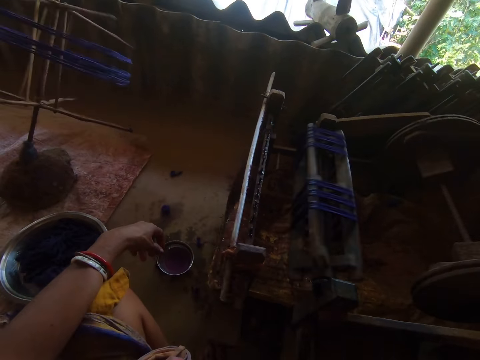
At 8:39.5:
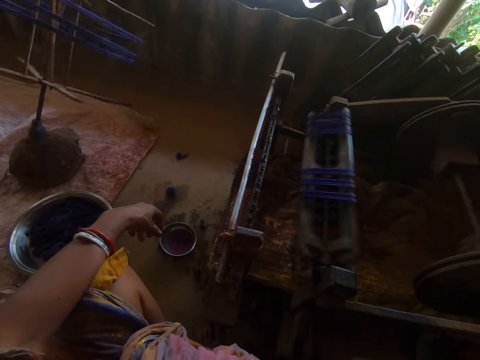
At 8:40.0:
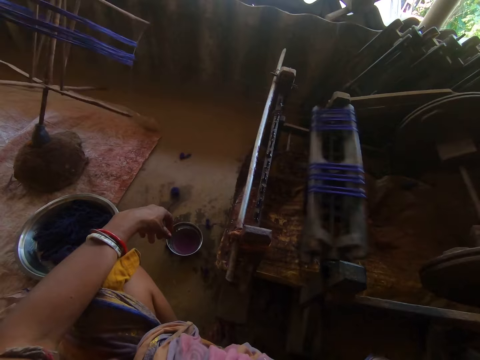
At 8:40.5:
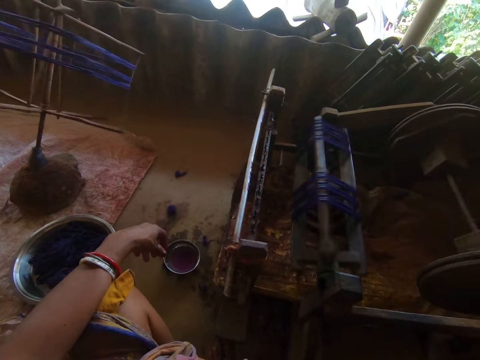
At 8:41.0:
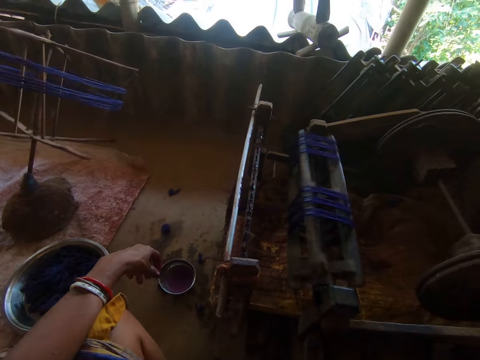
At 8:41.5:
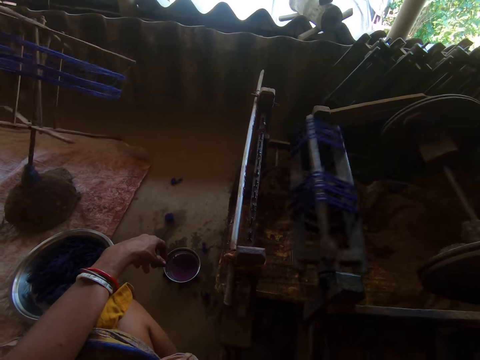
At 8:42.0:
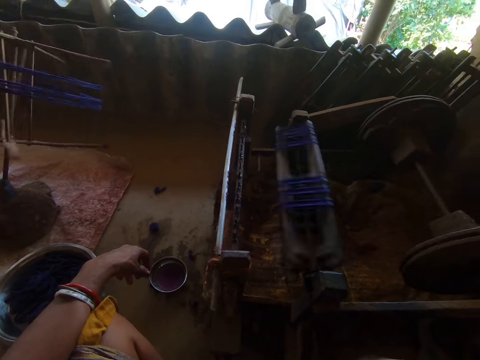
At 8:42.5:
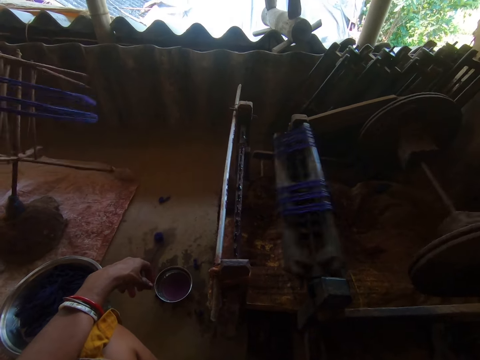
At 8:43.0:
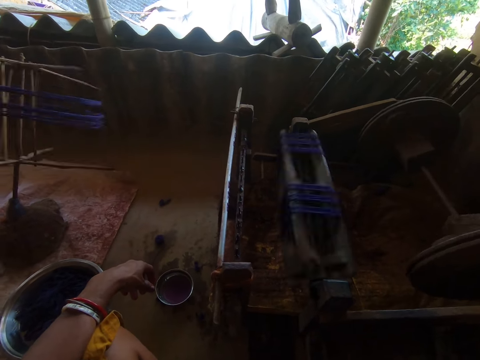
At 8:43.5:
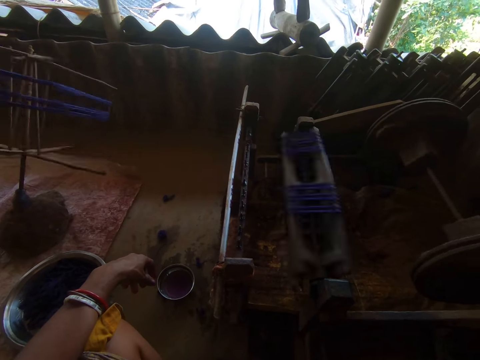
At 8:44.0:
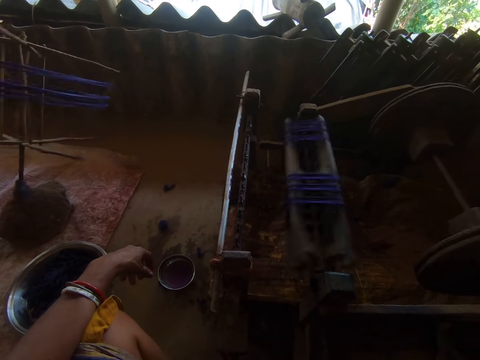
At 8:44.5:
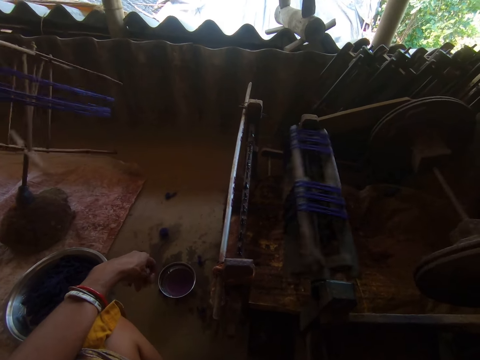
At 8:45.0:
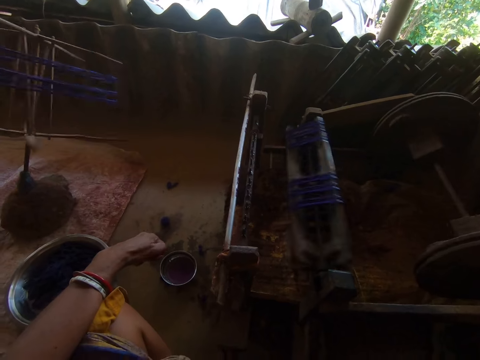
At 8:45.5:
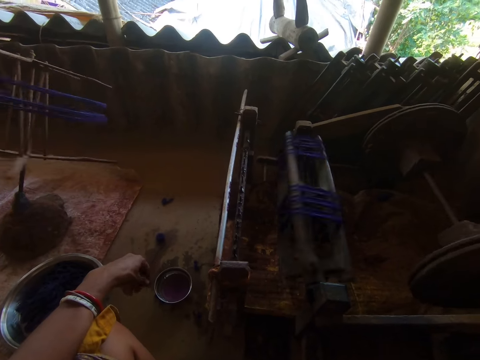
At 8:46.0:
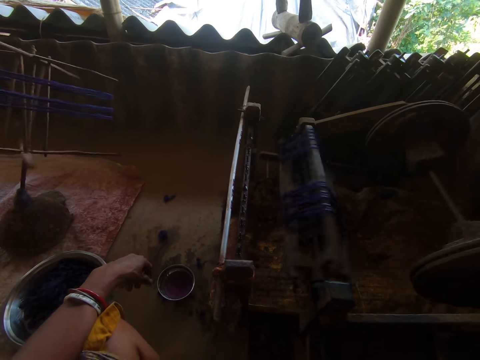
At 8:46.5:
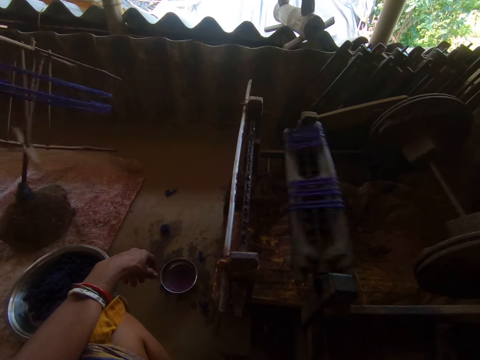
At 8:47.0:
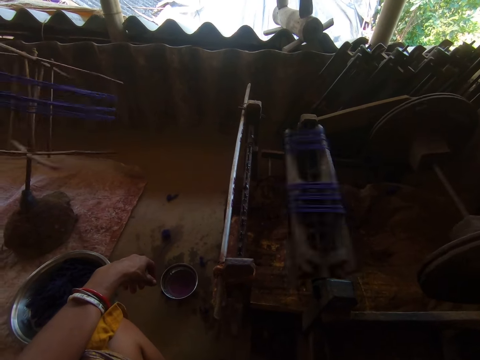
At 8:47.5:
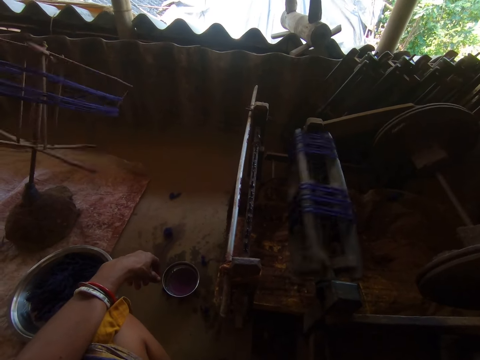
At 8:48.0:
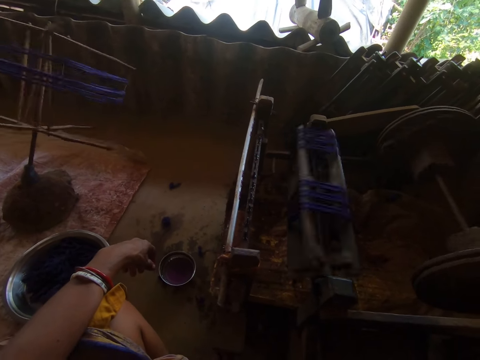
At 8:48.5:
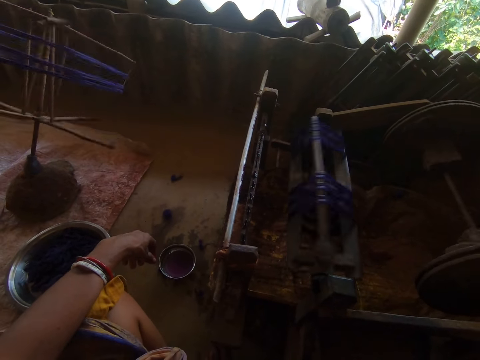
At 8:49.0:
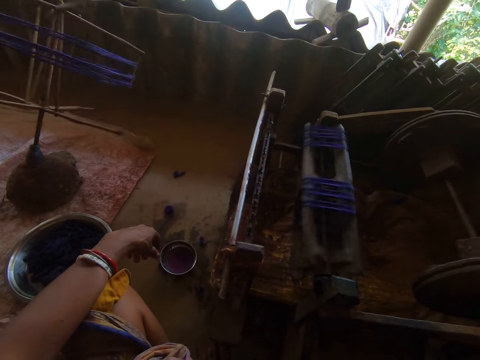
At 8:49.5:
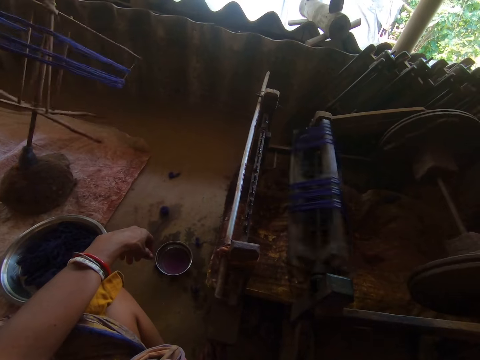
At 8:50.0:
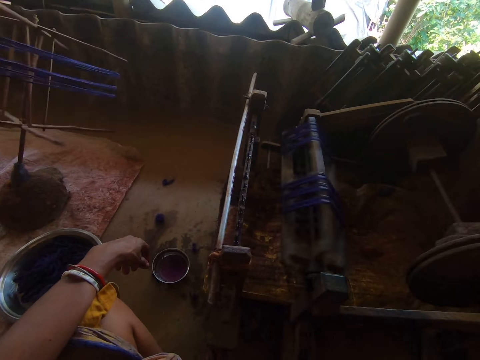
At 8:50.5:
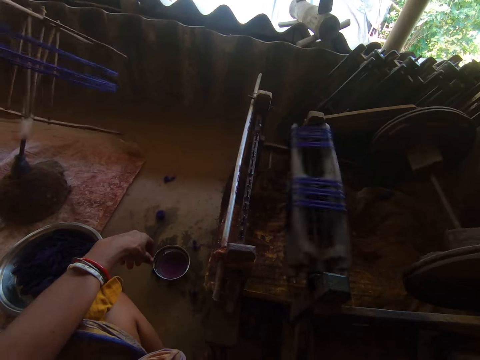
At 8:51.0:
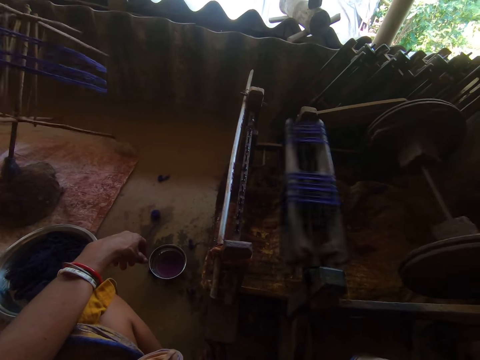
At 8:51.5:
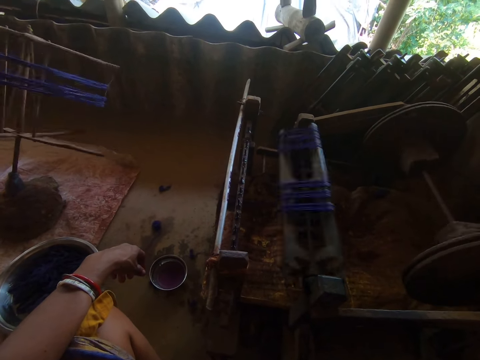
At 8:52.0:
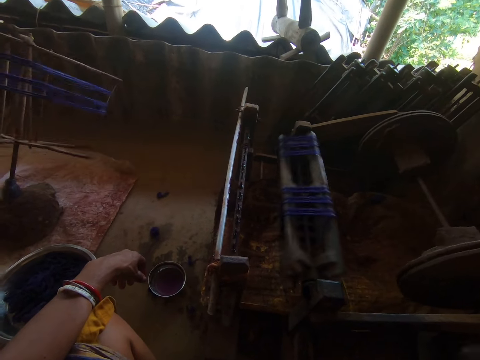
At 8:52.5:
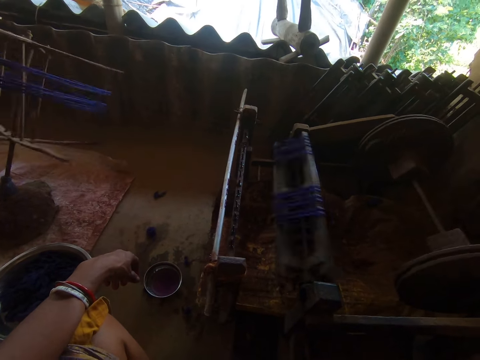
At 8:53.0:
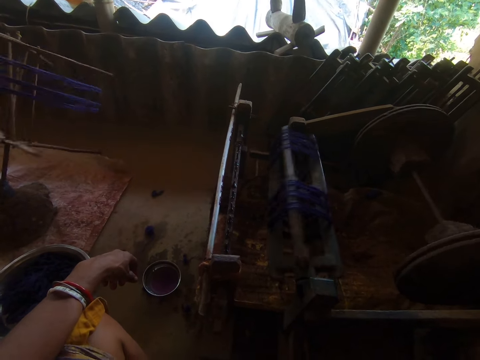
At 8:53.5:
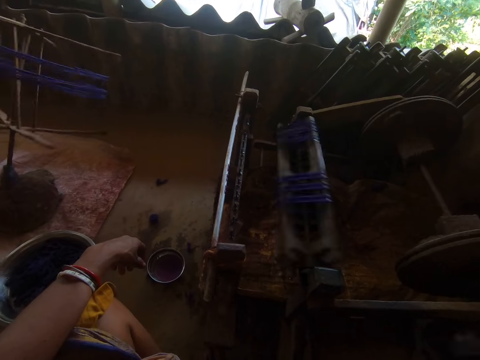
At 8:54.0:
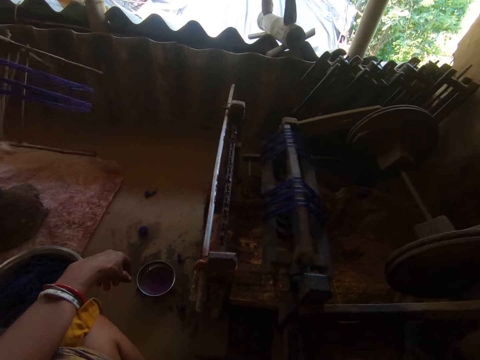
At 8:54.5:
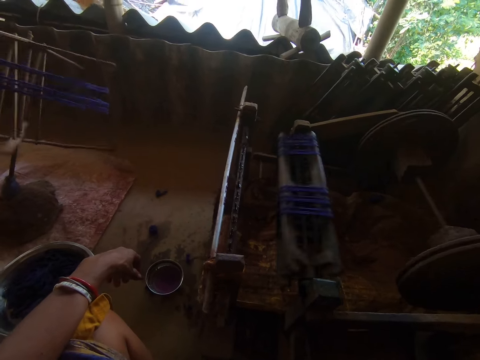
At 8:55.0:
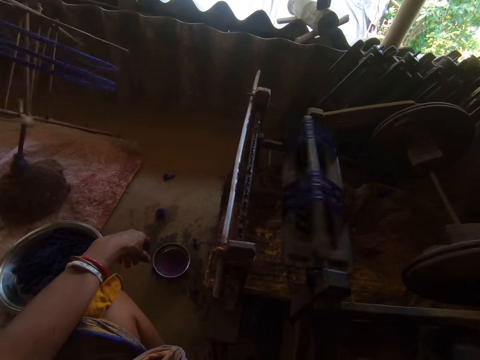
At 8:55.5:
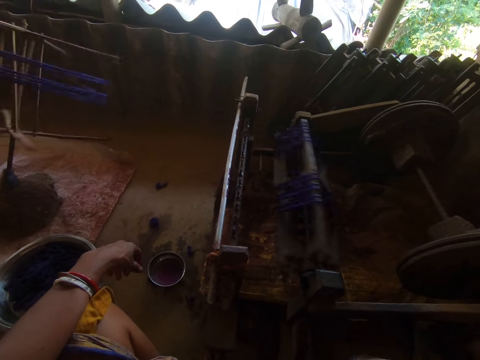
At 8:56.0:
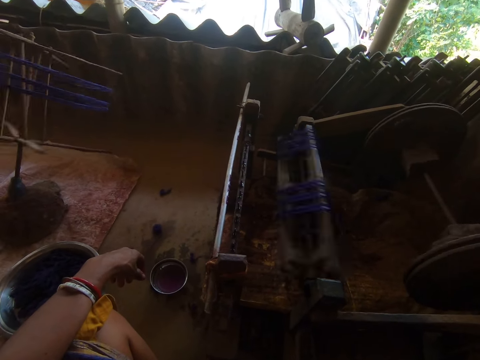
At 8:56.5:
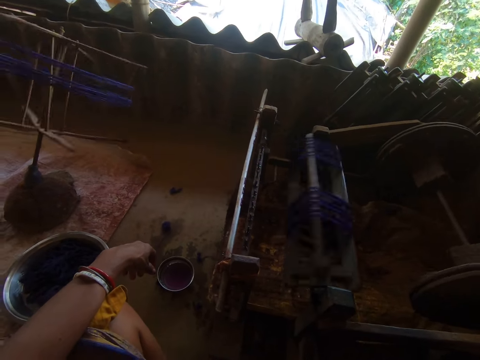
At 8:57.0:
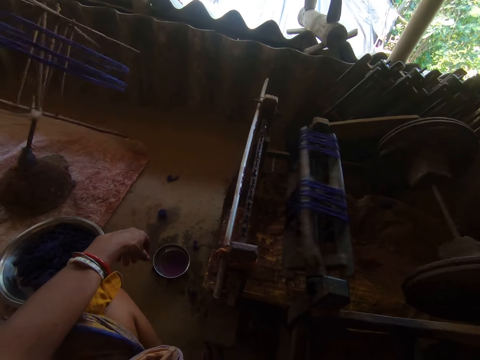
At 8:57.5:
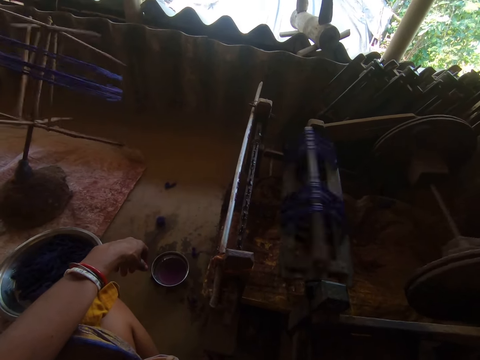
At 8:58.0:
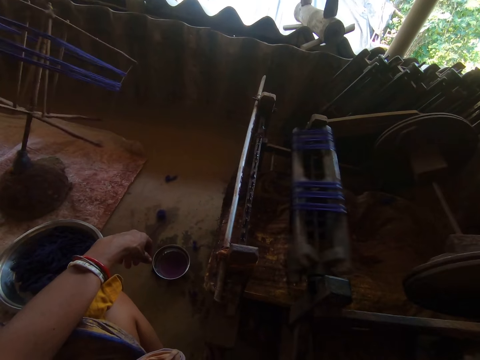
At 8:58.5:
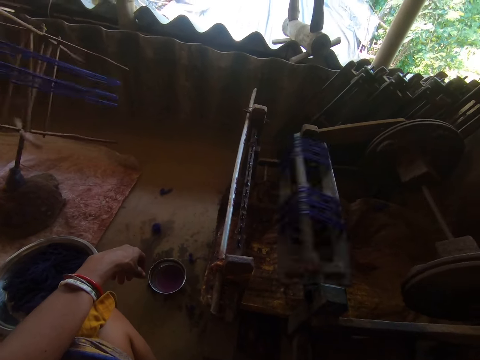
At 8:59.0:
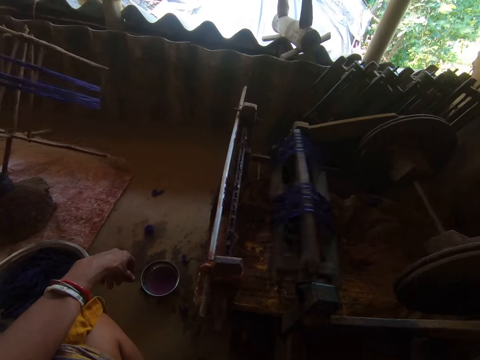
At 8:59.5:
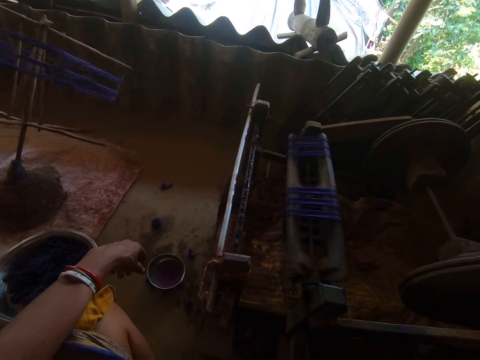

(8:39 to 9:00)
The camera wearer does something. They move the wrap crank assembly with the right hand.

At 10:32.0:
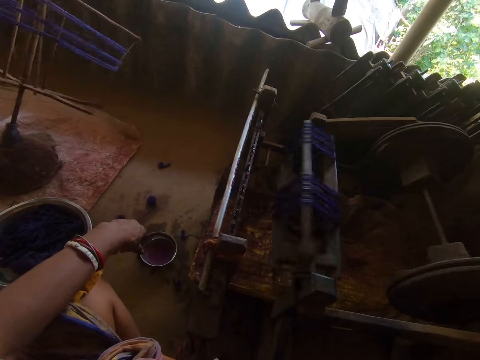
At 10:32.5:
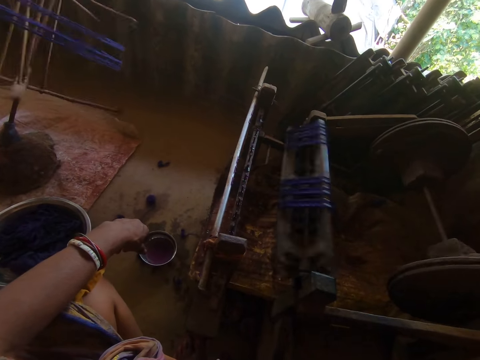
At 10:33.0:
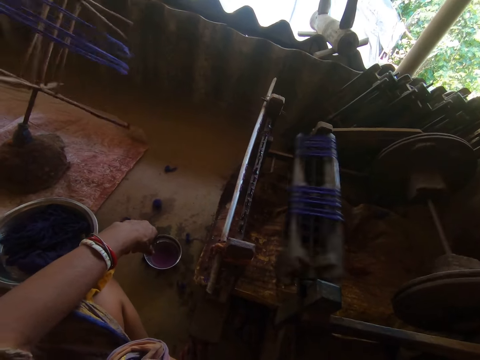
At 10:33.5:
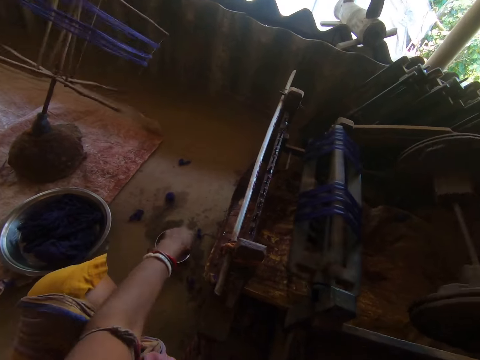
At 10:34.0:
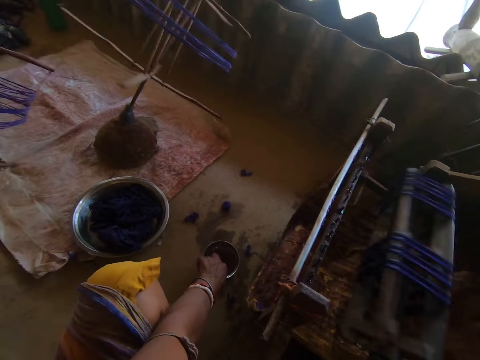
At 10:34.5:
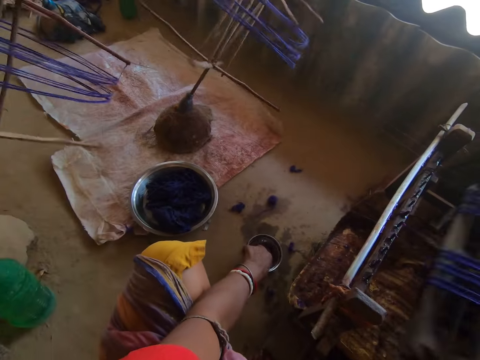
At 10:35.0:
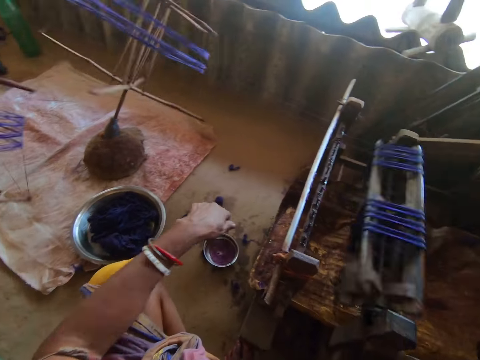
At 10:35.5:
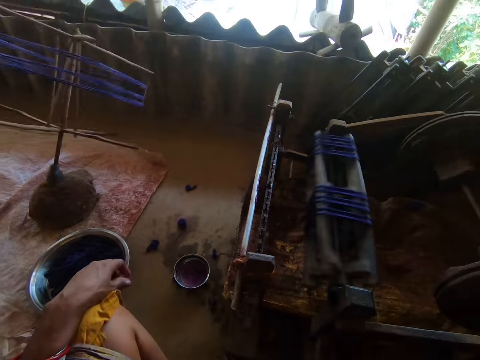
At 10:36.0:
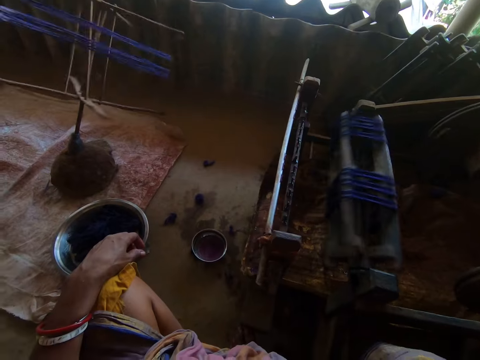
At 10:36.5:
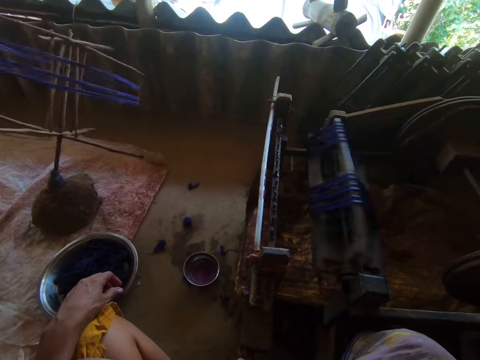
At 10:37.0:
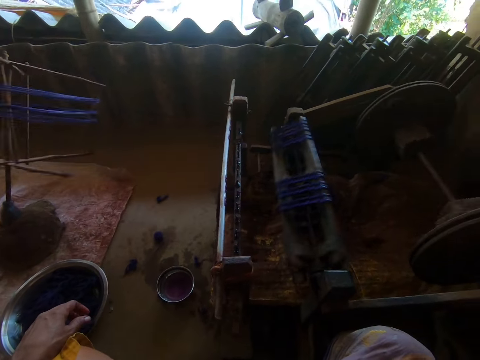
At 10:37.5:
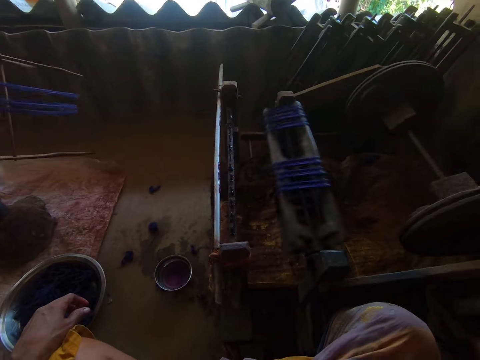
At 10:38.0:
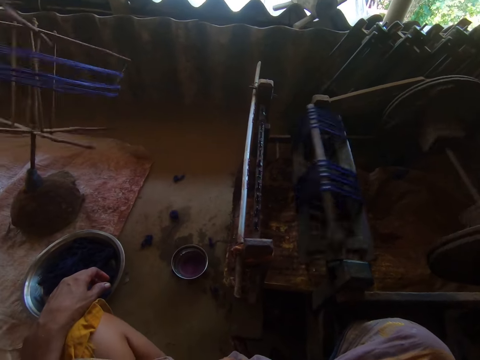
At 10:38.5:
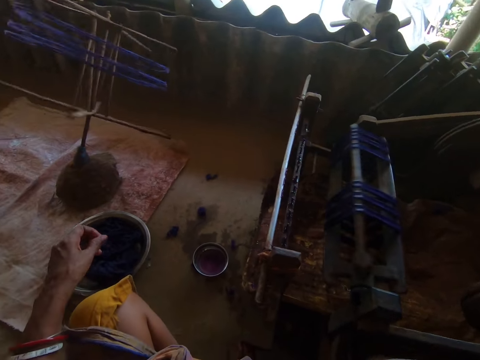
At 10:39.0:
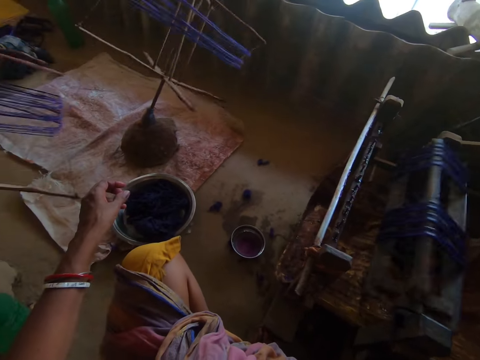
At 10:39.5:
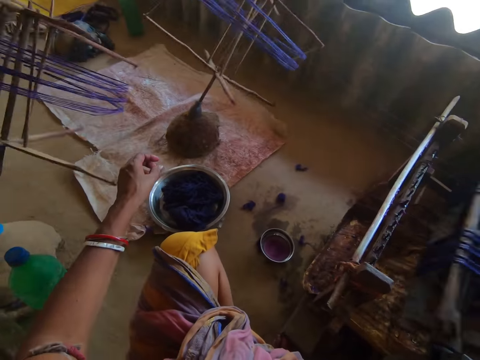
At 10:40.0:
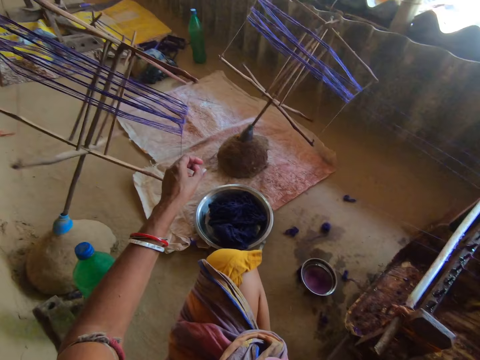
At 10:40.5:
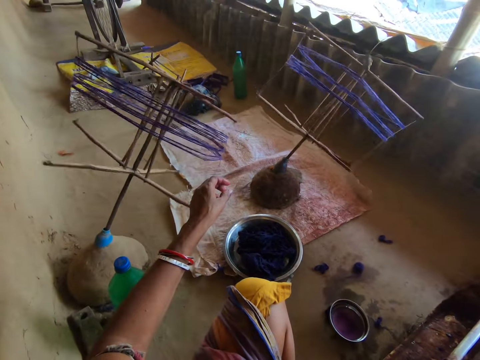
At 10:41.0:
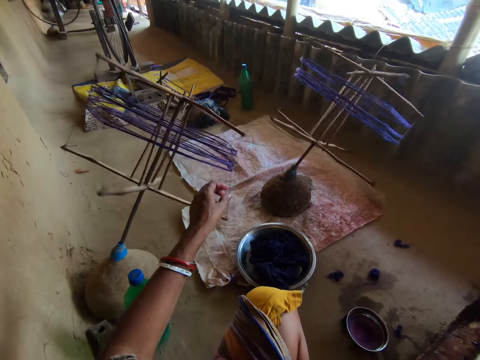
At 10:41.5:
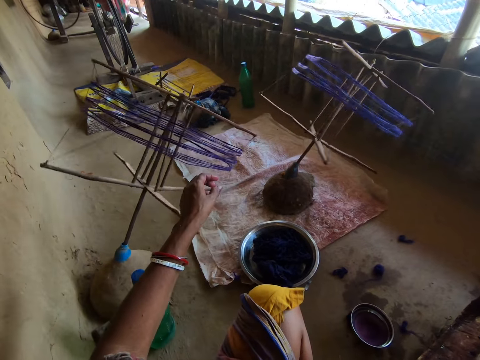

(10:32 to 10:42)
The camera wearer dips a hand in a bowl. They weave with a weaving machine.
